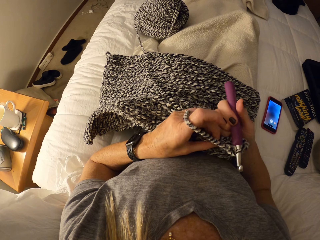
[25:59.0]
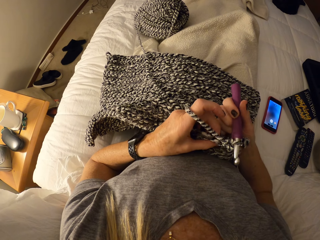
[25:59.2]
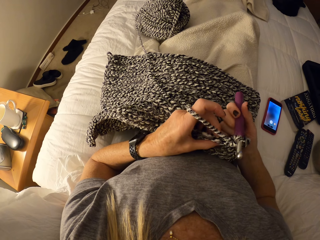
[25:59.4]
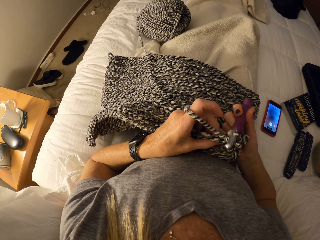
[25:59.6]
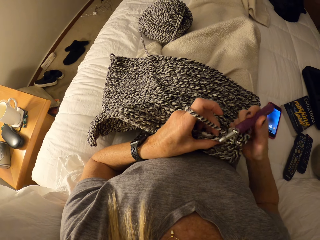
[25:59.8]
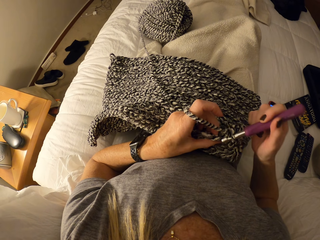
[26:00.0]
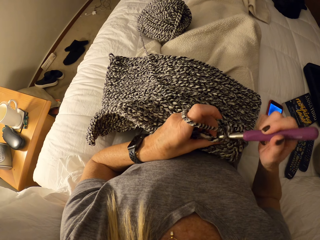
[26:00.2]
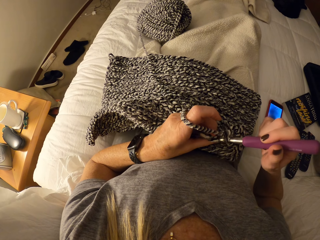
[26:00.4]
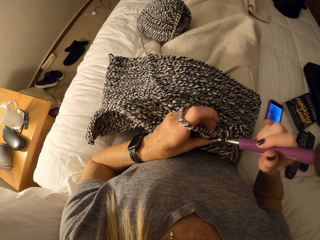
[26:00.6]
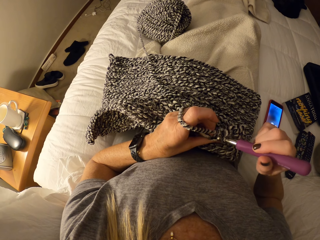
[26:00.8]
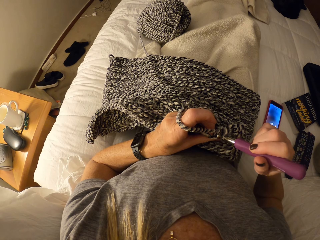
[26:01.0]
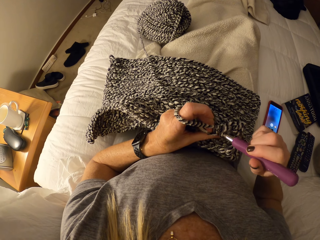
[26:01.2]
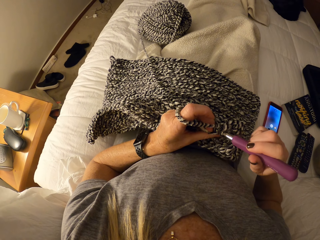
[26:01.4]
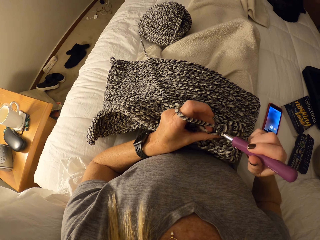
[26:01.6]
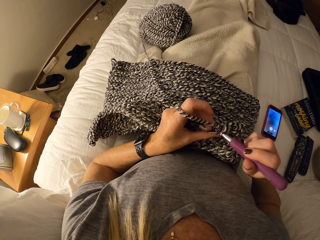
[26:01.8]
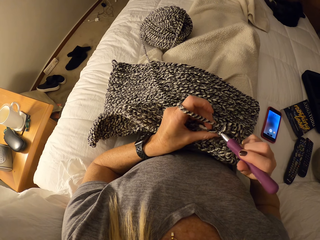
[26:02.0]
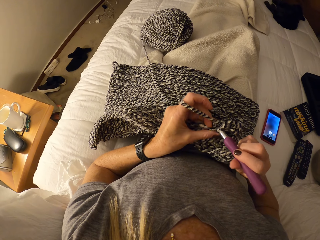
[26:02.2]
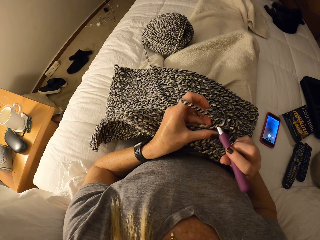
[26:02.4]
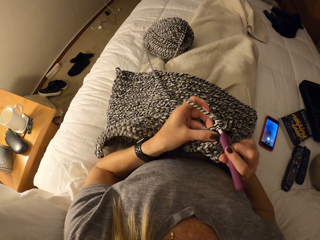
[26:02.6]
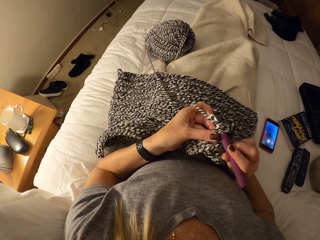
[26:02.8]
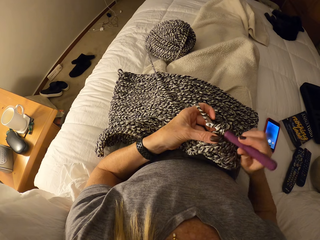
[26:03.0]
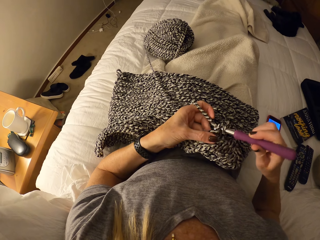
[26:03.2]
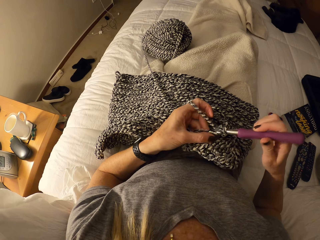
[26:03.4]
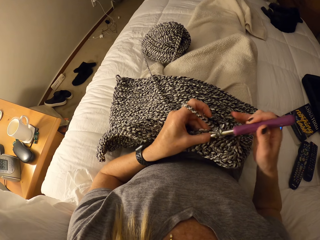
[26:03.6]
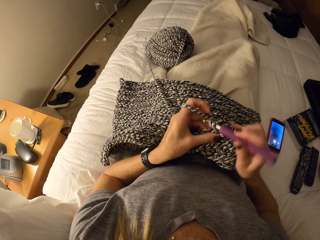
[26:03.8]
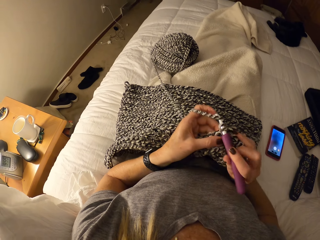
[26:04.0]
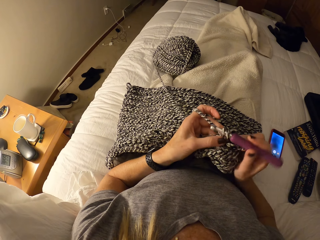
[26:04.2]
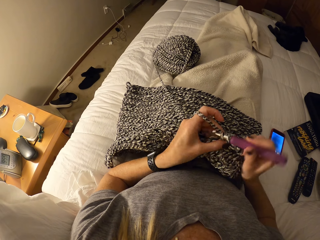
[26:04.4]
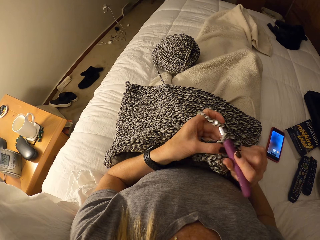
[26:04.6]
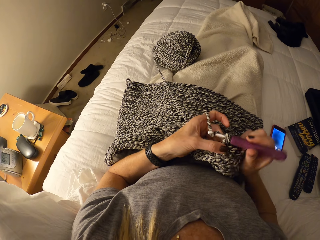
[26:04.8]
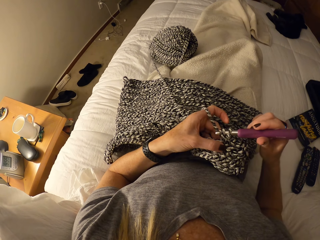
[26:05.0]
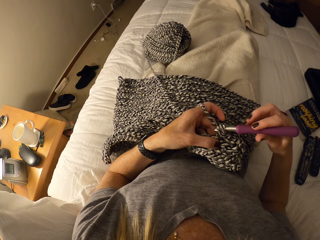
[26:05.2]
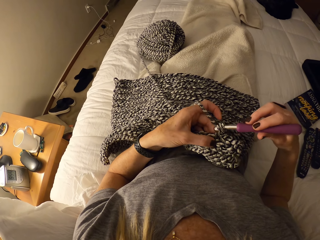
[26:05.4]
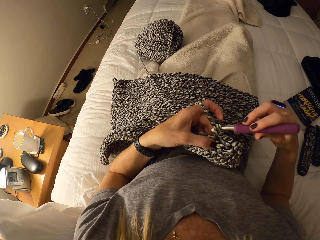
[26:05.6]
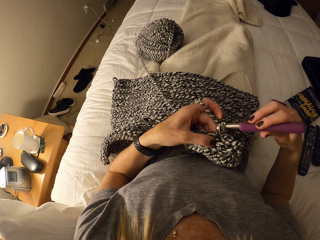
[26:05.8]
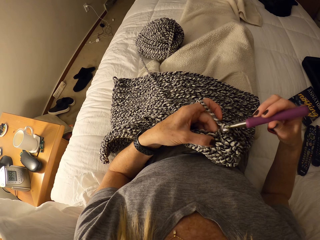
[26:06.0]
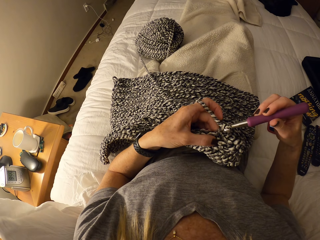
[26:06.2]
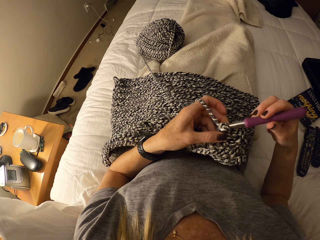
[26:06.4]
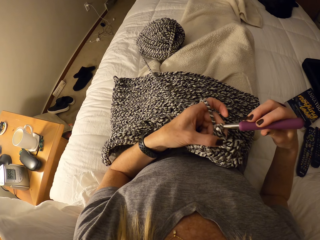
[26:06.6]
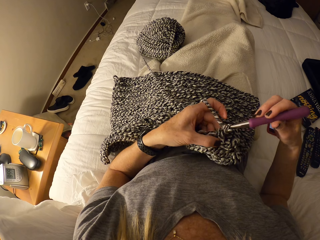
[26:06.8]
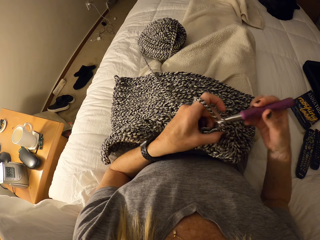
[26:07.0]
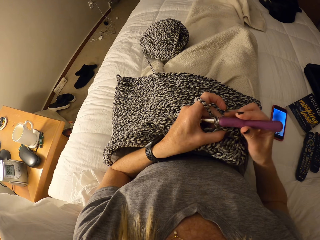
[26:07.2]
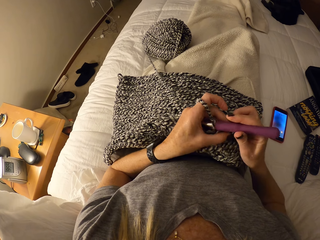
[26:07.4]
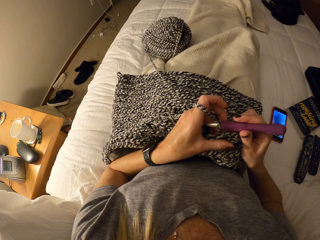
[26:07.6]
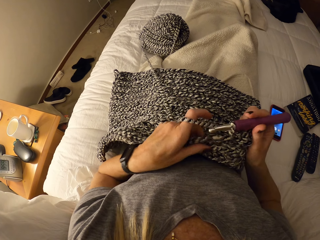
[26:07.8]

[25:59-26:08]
The camera wearer knits the fabric.

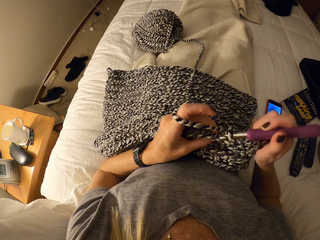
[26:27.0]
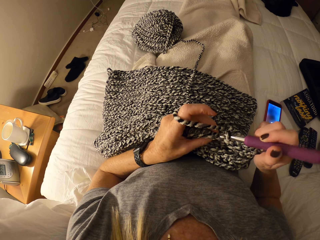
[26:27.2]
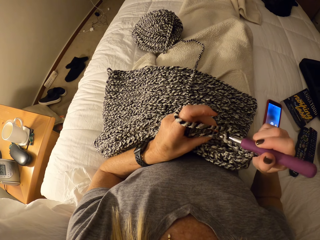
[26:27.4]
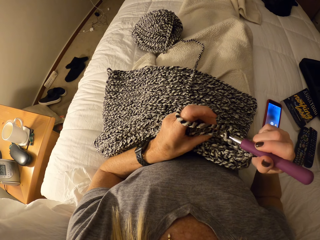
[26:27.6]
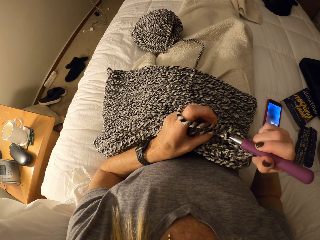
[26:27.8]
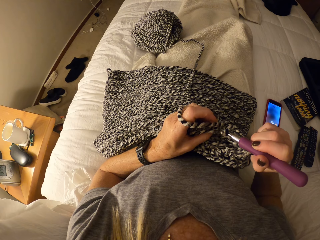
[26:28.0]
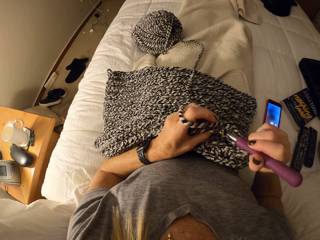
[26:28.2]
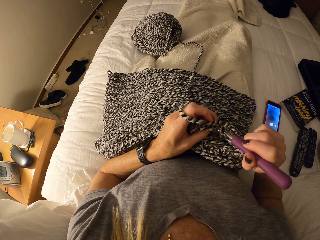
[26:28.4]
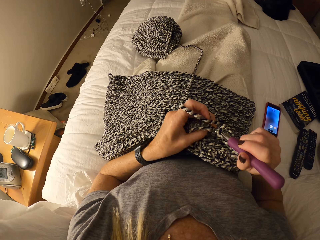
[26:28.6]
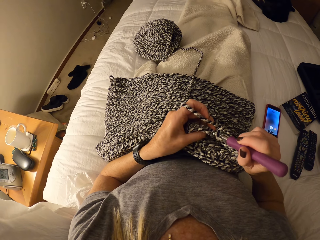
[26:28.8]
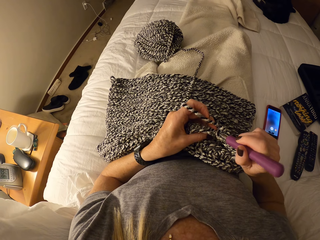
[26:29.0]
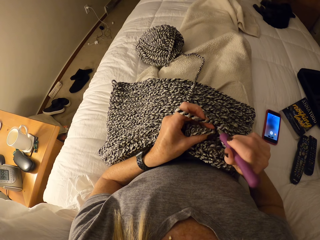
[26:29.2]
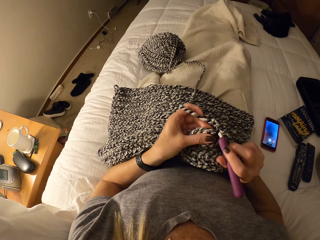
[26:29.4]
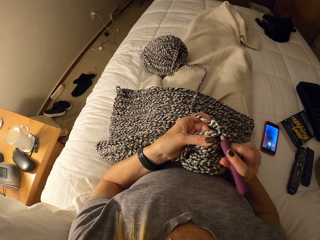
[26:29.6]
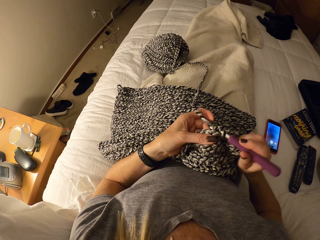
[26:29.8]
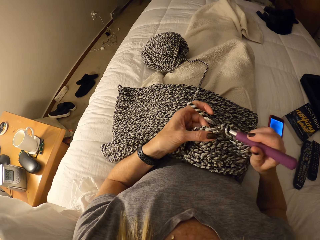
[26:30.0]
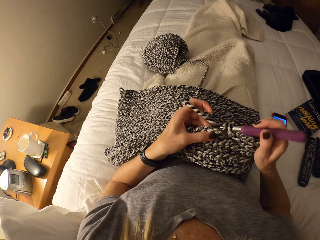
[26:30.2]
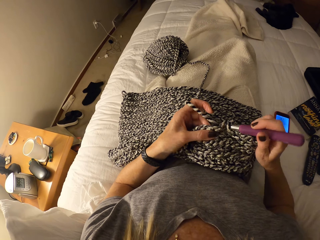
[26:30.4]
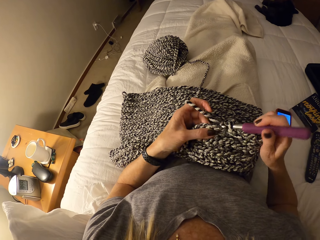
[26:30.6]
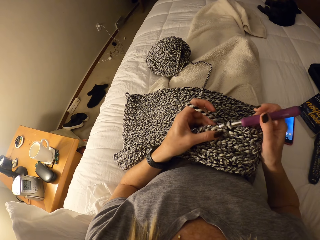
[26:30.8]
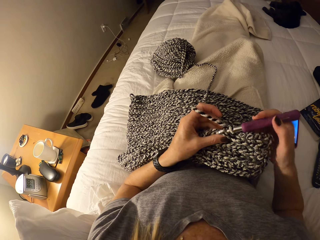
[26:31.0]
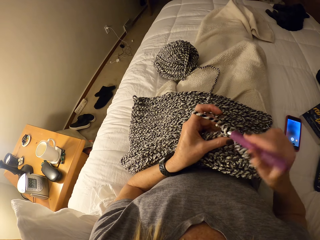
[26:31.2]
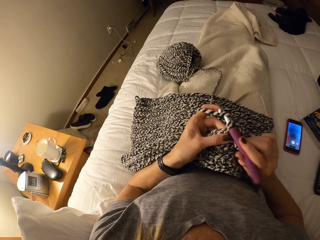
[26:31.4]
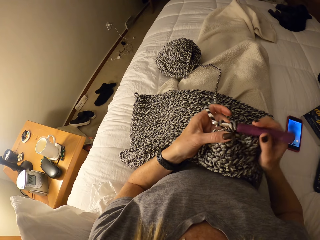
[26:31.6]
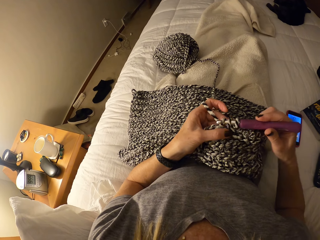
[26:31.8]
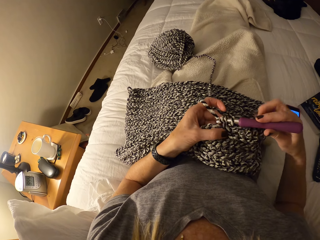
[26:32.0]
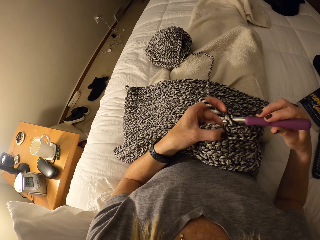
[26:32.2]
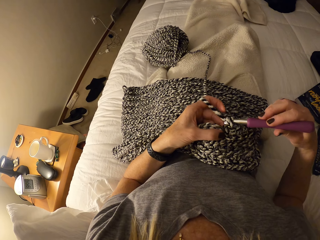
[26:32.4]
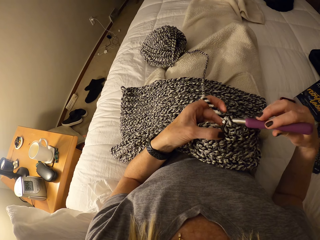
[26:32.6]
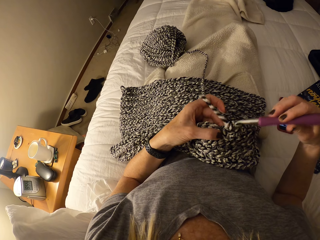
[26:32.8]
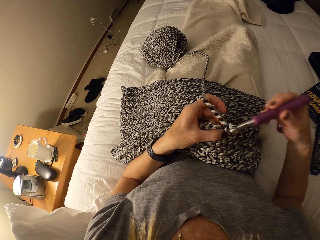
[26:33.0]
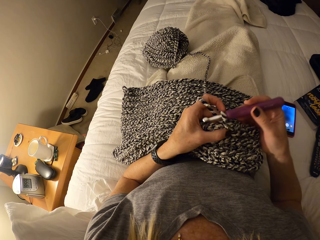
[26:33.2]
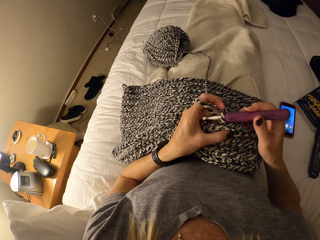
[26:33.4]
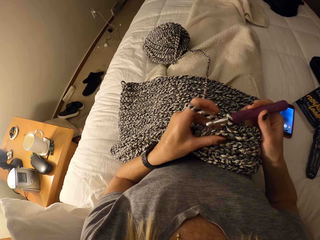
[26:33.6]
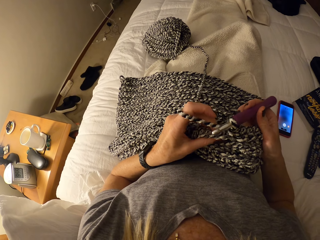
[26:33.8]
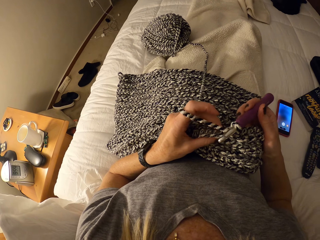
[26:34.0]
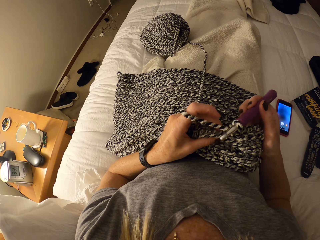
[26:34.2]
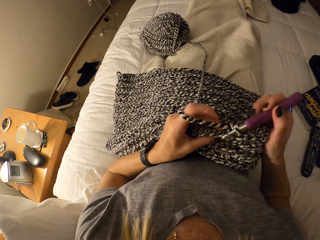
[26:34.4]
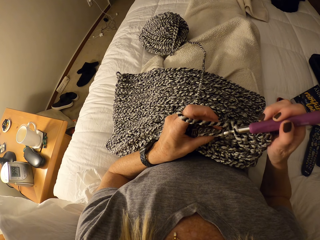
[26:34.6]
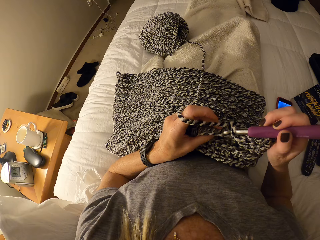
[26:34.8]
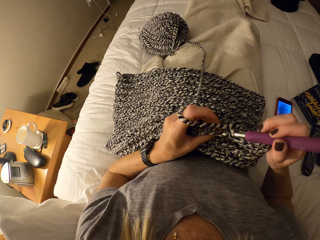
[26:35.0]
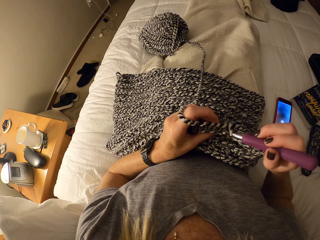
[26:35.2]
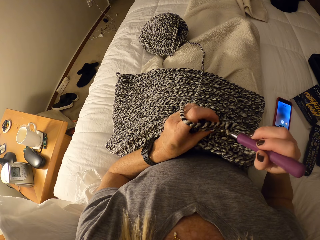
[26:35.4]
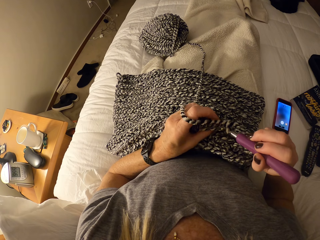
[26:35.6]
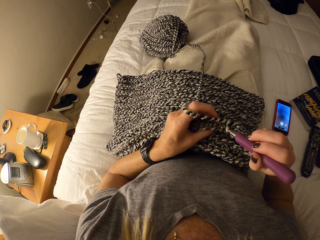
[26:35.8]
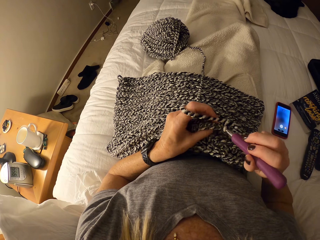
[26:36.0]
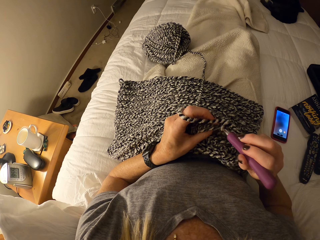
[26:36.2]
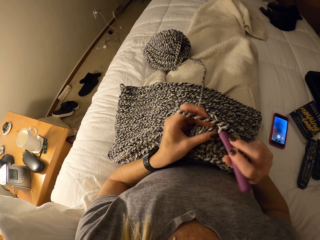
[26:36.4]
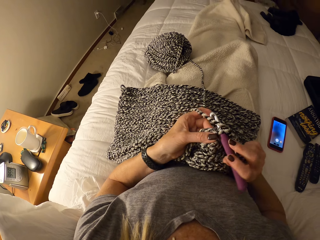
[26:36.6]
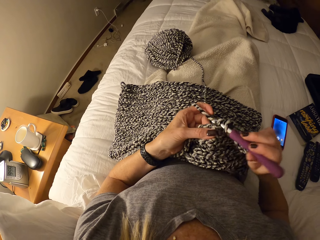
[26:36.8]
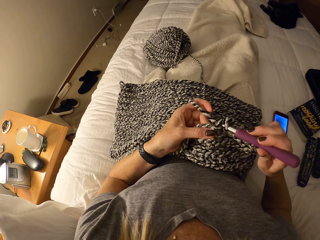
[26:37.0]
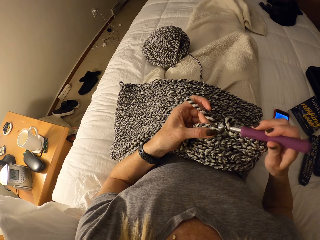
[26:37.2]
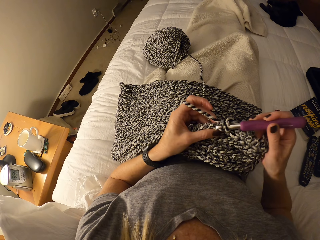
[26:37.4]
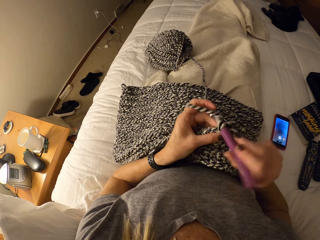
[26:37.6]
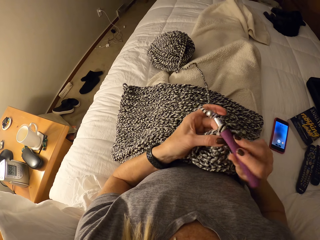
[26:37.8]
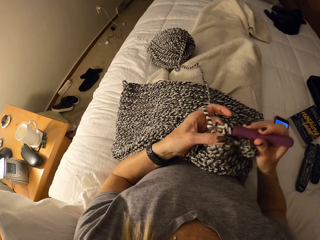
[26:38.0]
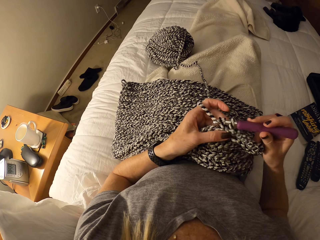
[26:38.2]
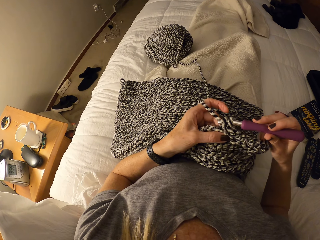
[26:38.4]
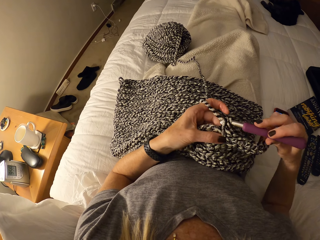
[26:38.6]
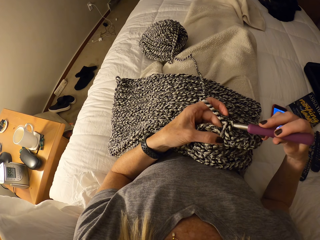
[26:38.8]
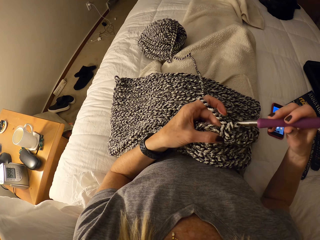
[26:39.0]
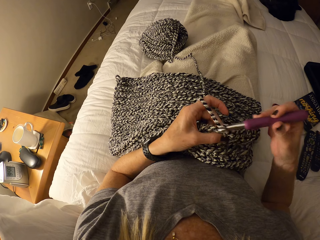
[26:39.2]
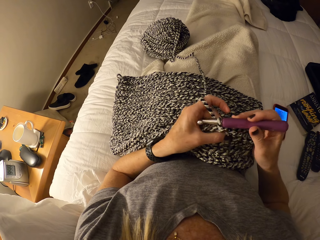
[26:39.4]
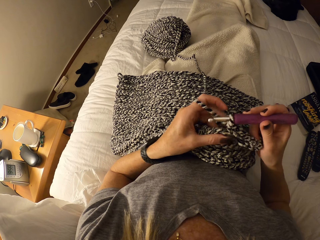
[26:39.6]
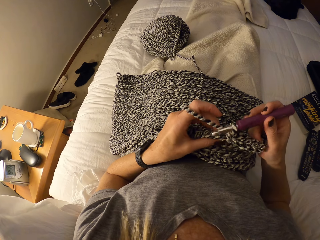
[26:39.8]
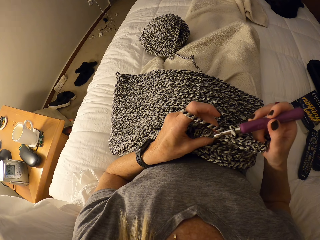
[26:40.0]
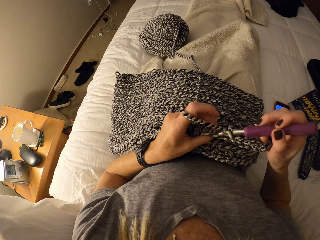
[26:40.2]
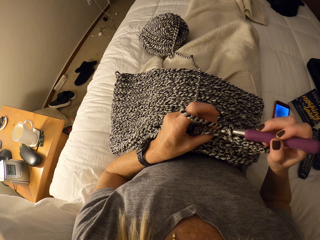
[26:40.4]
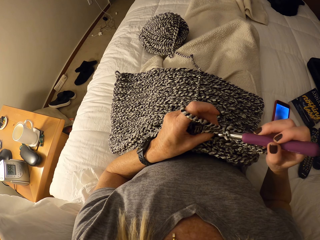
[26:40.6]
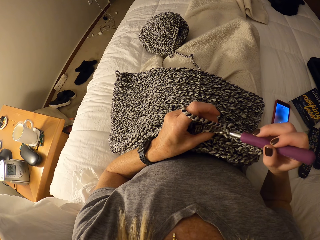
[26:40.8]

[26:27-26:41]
The camera wearer knits the fabric. They interlock loops of yarn with the crochet hook. They knit the fabric again.
